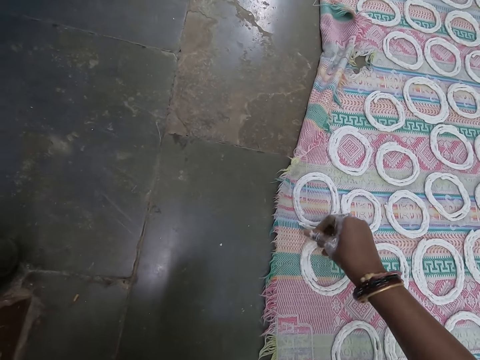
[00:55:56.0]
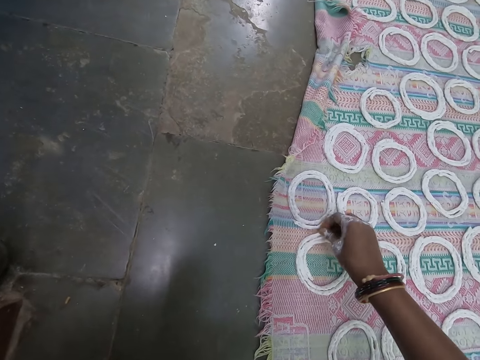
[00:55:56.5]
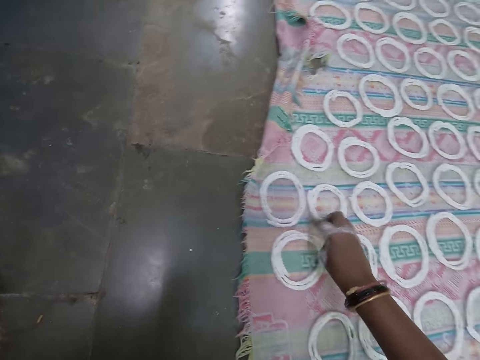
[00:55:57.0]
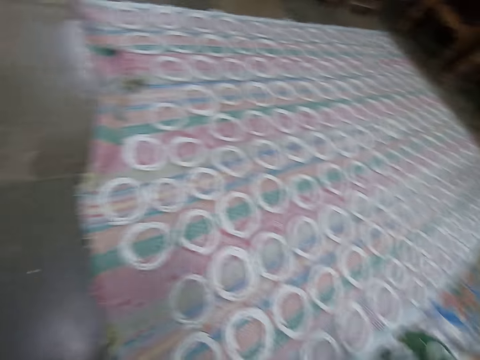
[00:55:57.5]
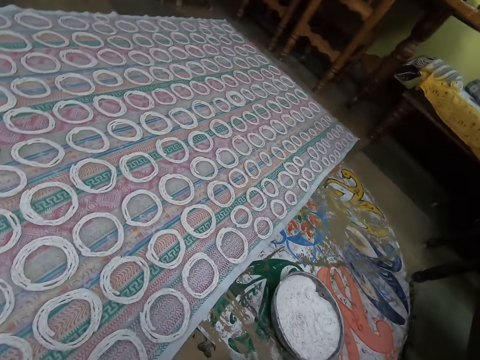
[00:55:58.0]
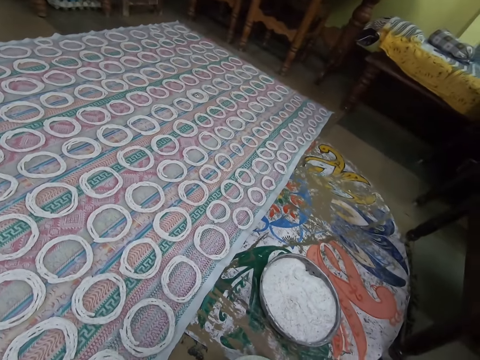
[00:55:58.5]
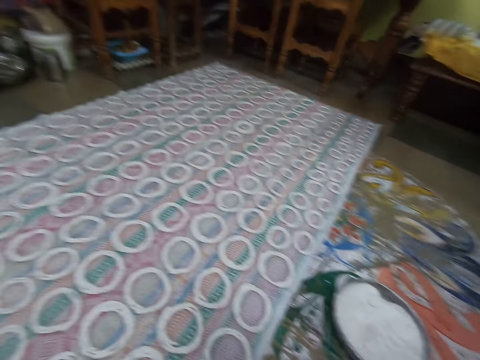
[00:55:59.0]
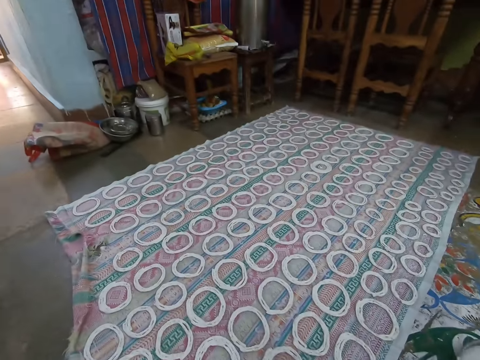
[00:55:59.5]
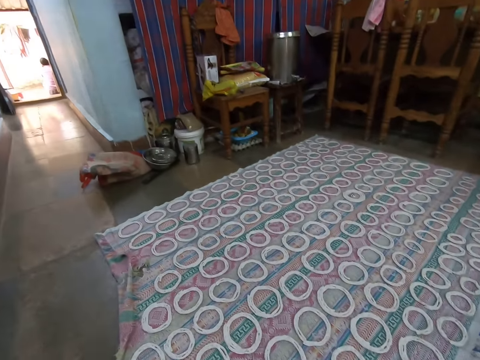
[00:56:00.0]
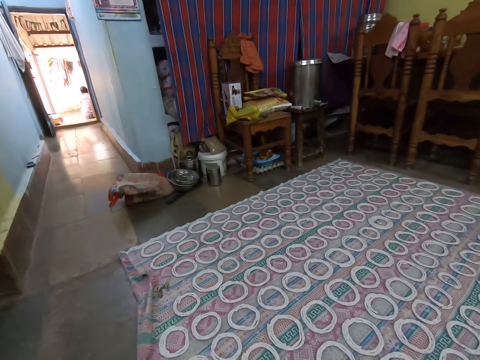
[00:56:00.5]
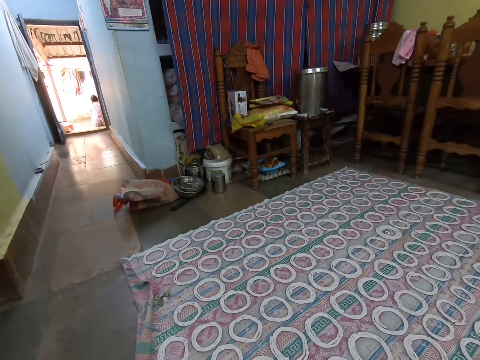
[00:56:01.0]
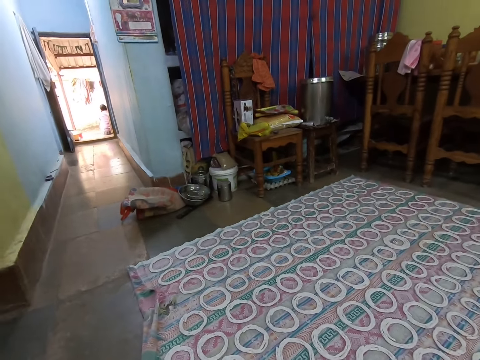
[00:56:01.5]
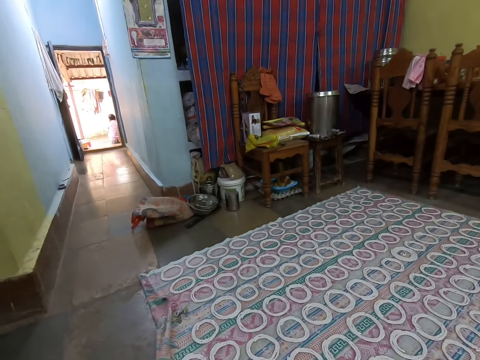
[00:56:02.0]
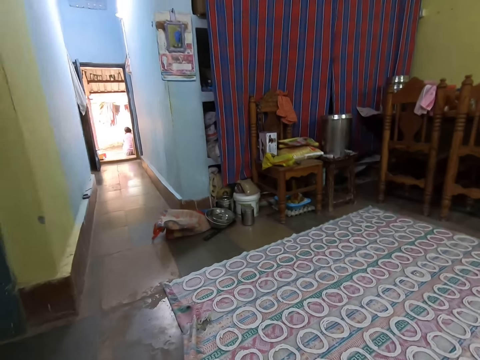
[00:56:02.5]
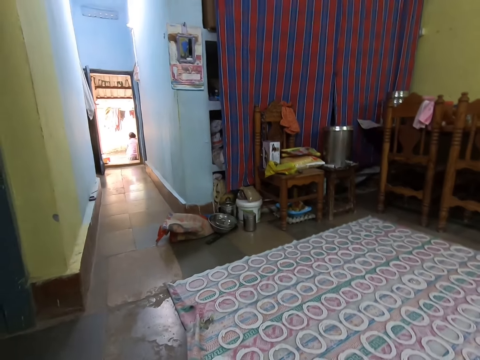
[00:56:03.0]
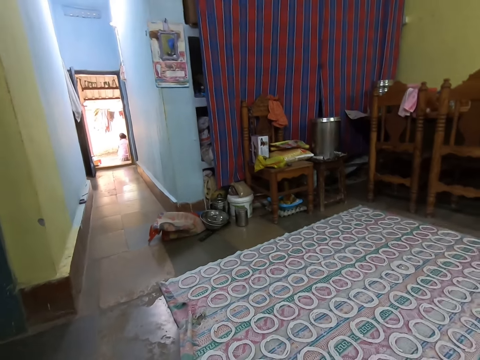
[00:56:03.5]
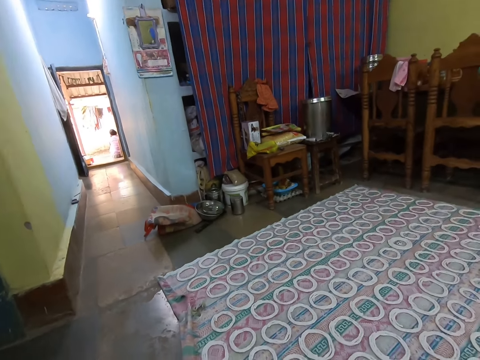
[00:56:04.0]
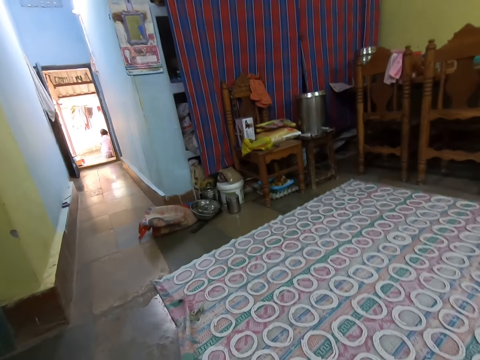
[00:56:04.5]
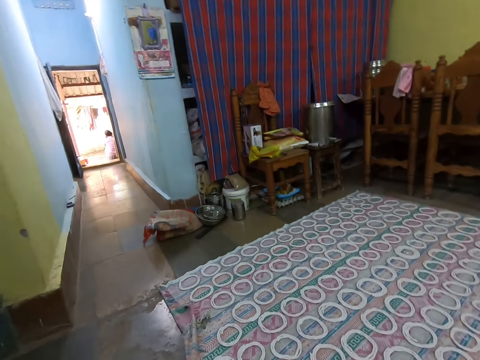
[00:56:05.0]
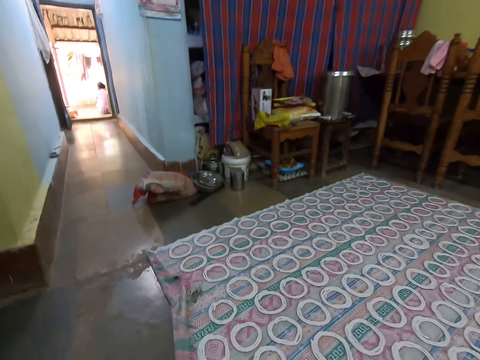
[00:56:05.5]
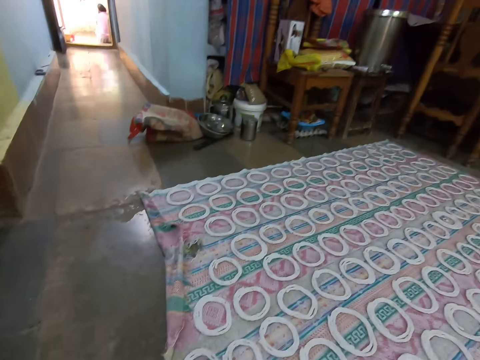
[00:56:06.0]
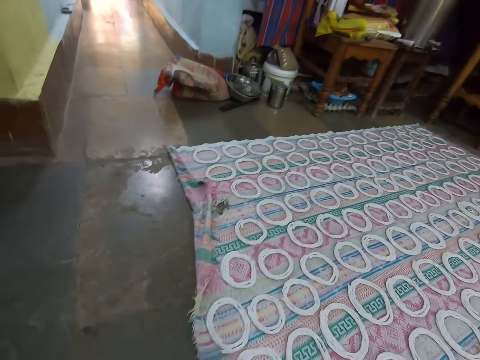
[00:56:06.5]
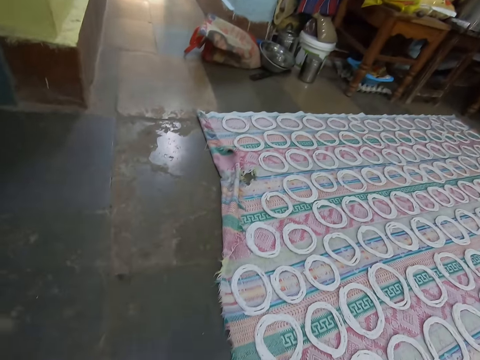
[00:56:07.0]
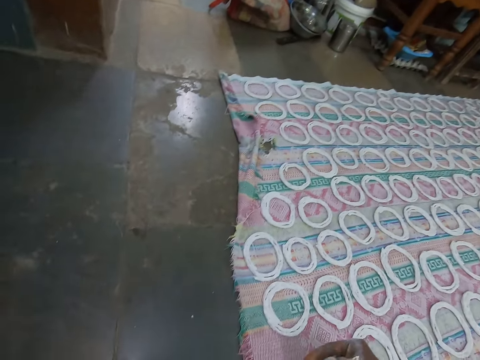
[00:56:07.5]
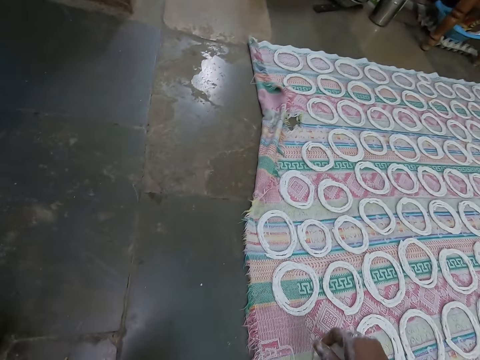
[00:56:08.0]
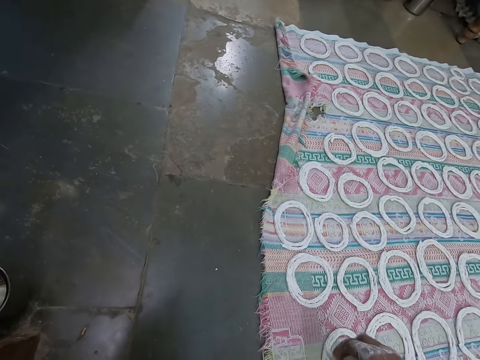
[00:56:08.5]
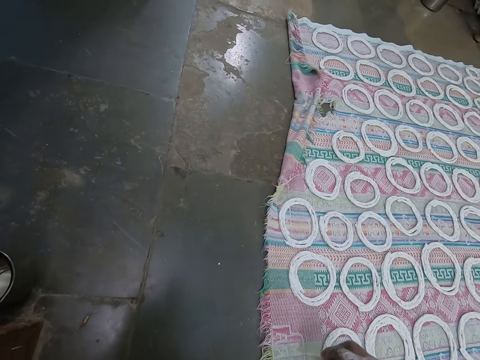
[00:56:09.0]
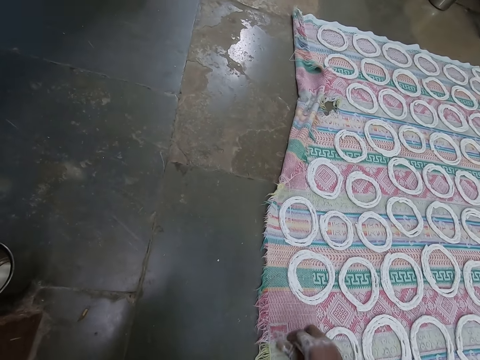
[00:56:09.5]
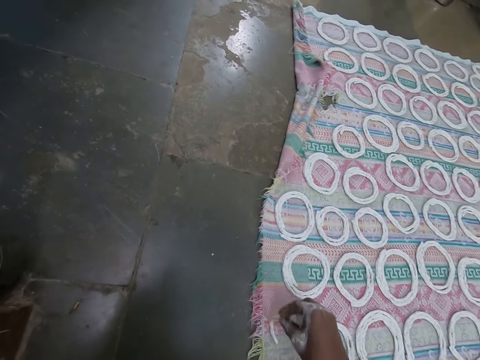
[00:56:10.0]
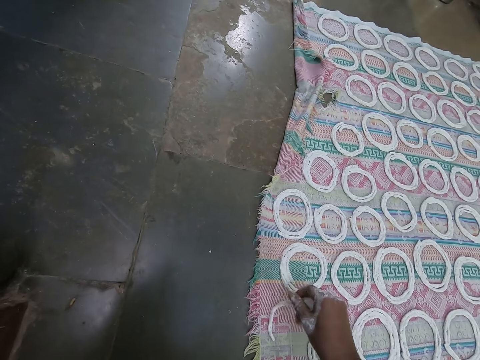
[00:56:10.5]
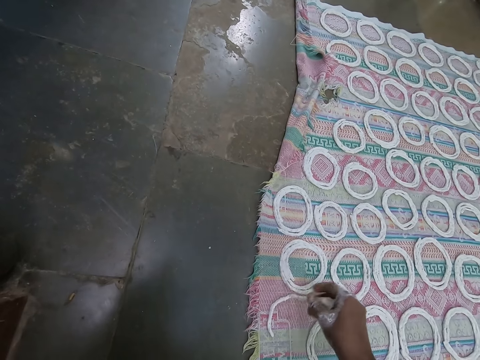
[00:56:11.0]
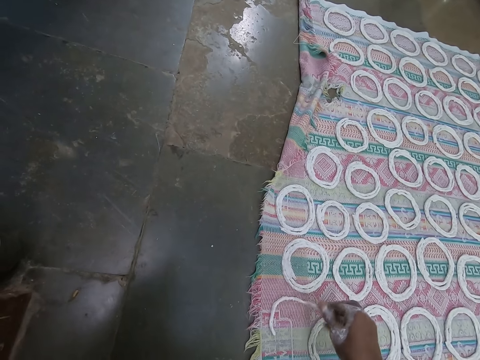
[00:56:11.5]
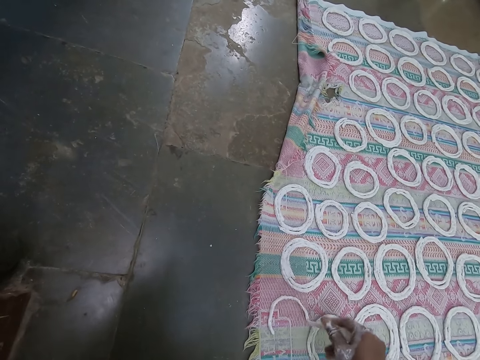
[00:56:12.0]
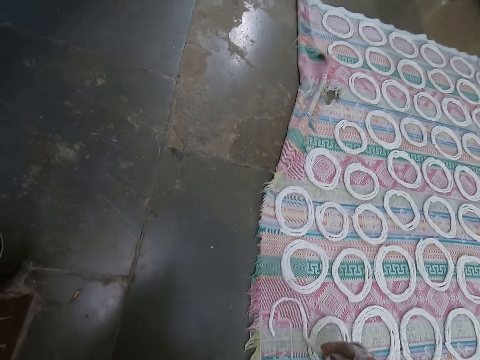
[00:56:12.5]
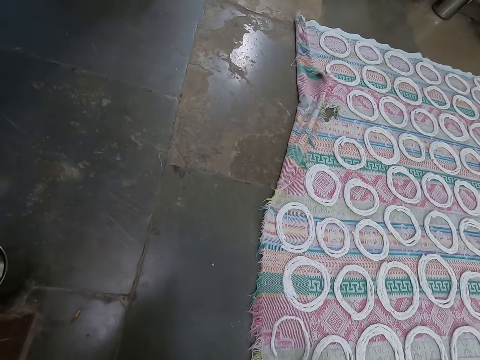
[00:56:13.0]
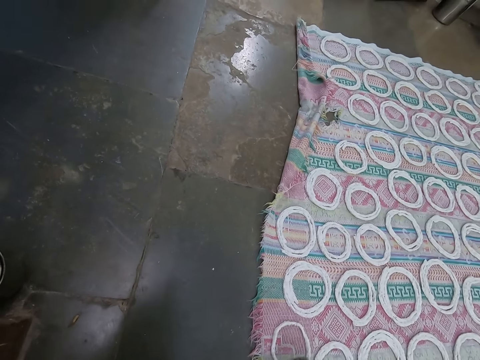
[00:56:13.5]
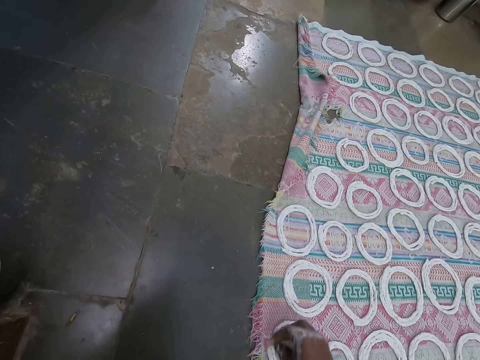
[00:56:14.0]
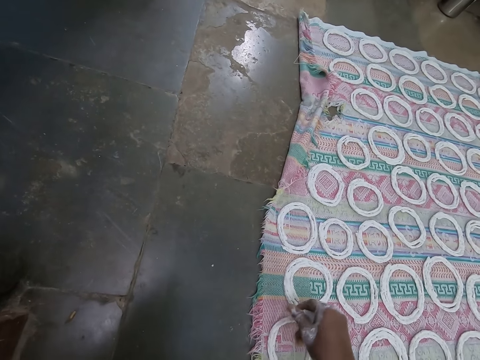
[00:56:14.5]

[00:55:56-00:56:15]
The camera wearer looks at the doughs on the sheet. He squeezes the rice paste in his right hand. He rolls the rice paste in his right hand on the cloth on the floor. He interacts with the woman.

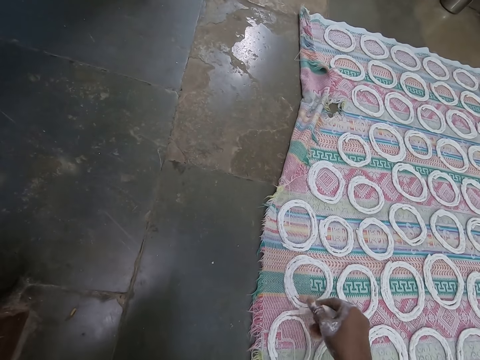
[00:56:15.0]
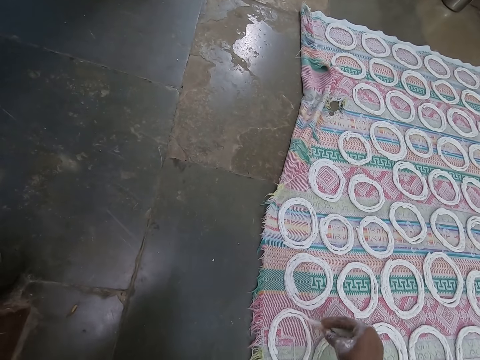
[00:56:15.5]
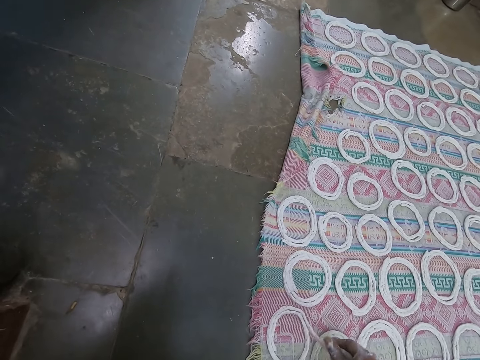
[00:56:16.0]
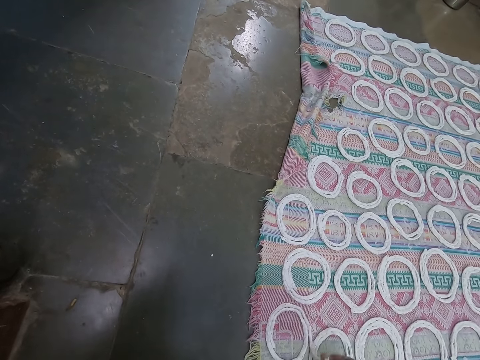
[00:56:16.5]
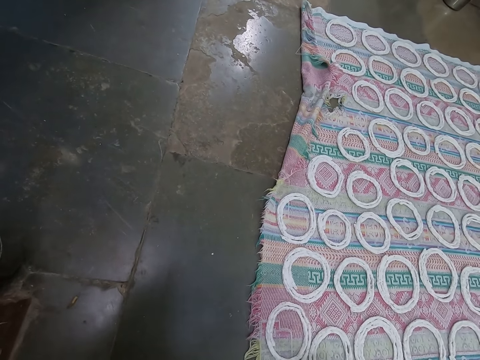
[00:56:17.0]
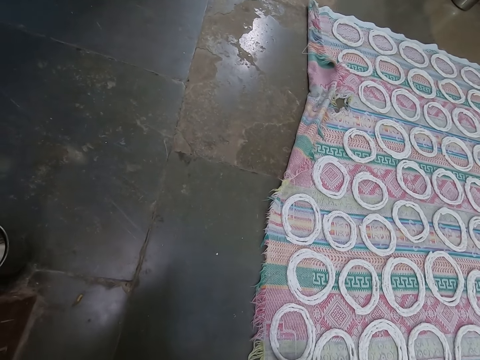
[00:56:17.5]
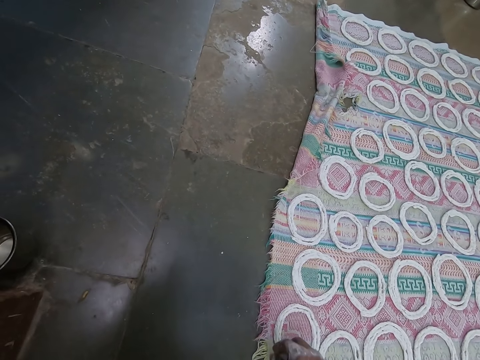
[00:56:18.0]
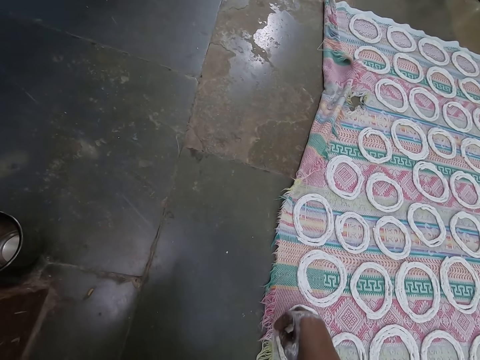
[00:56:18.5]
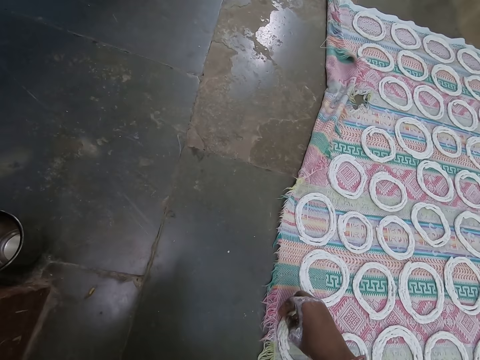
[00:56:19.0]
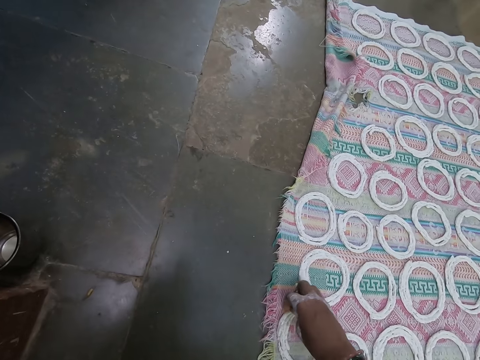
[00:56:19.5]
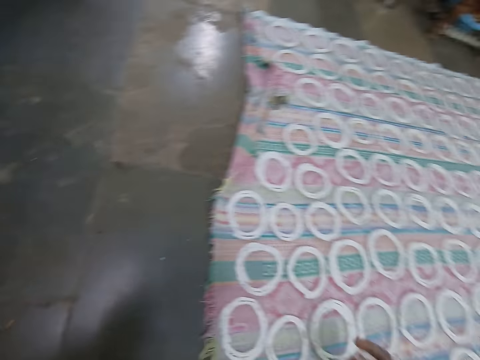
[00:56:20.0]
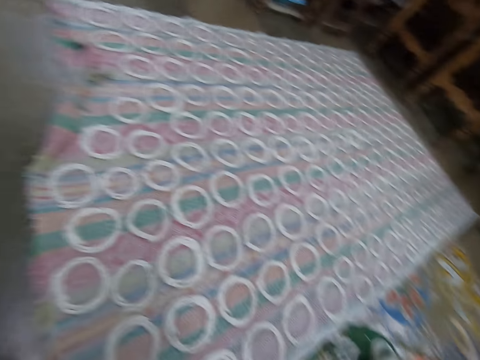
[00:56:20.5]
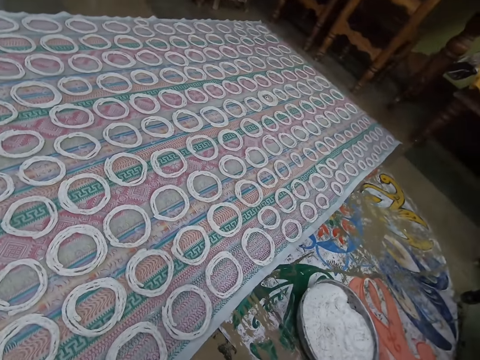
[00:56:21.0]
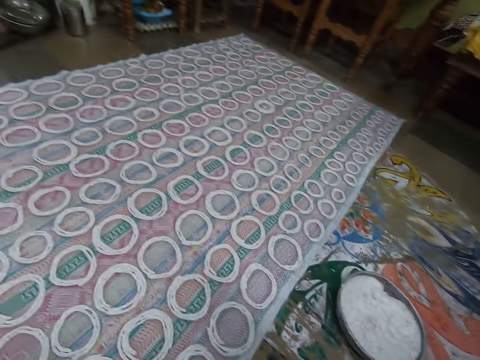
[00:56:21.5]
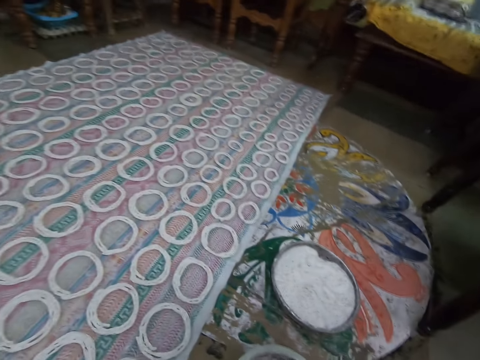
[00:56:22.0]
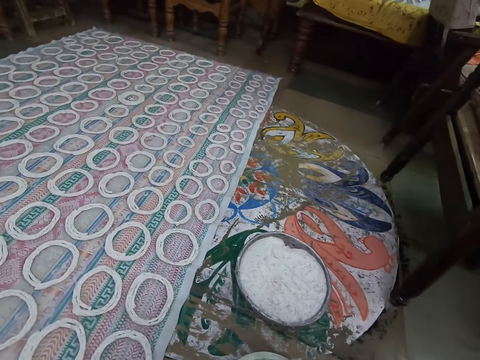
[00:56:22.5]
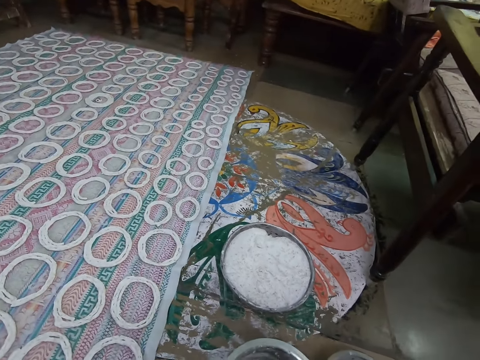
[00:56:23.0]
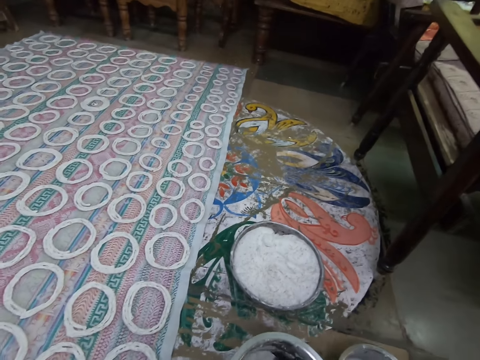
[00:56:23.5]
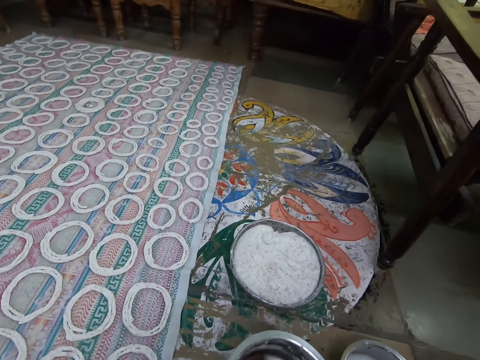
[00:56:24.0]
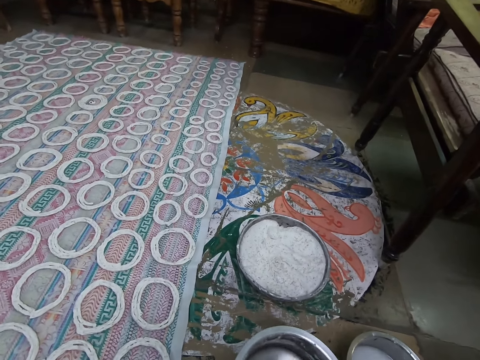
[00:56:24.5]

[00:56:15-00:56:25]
The camera wearer looks at the doughs on the sheet. They take dough from the pot.
